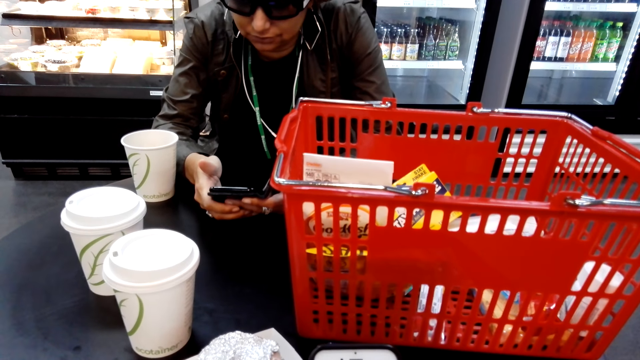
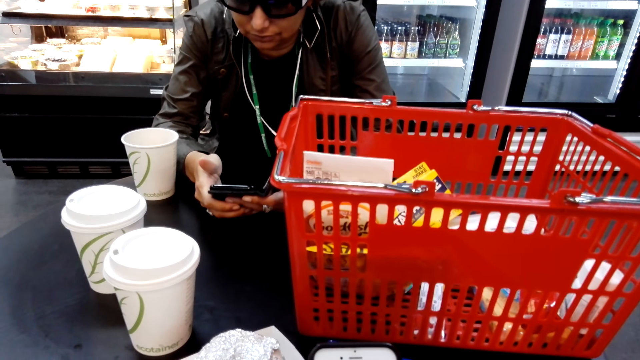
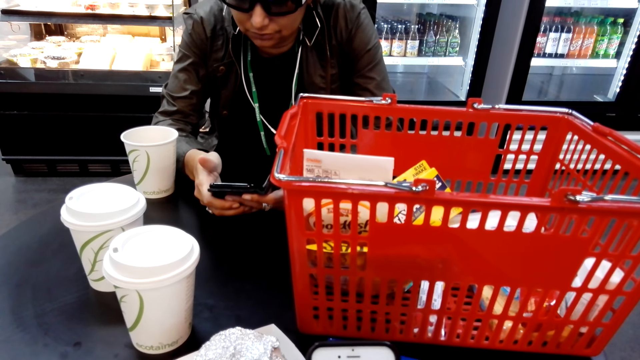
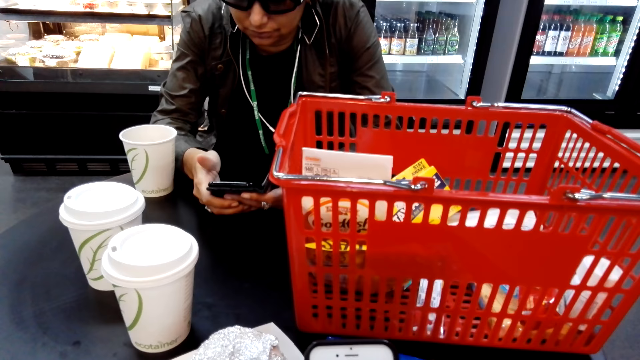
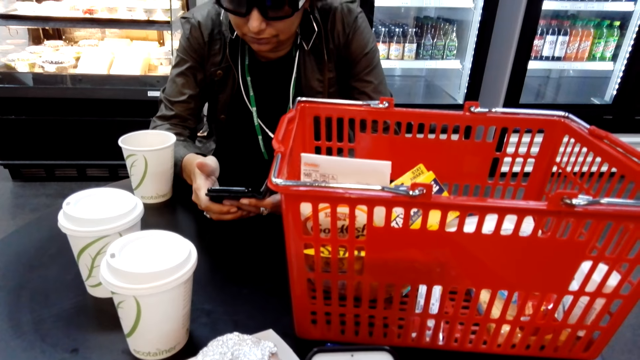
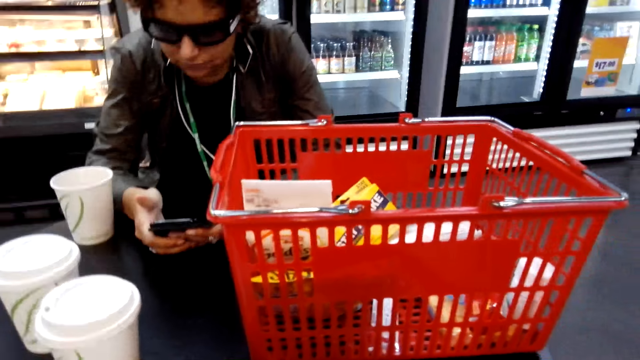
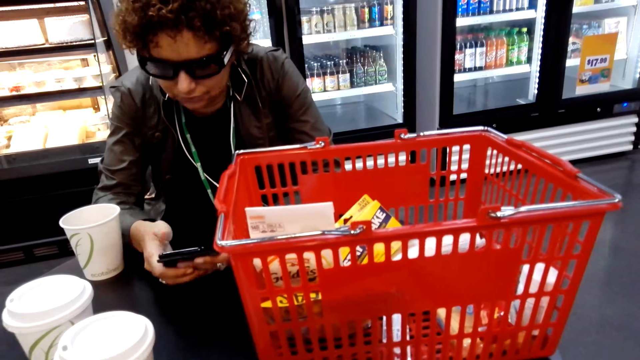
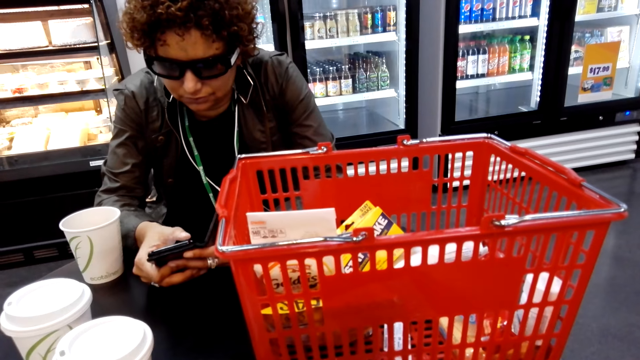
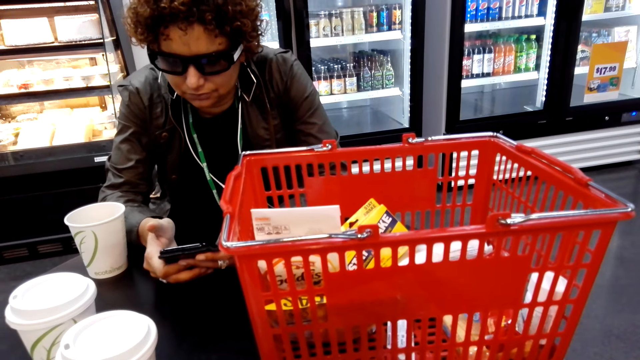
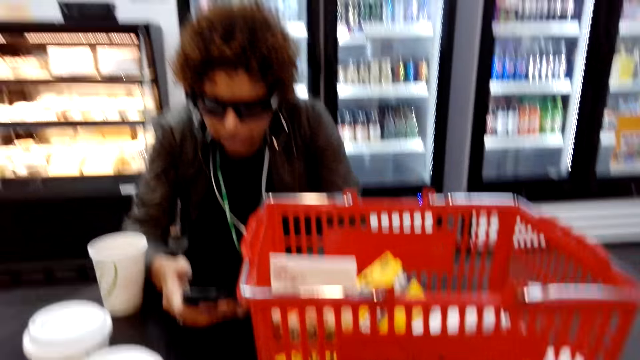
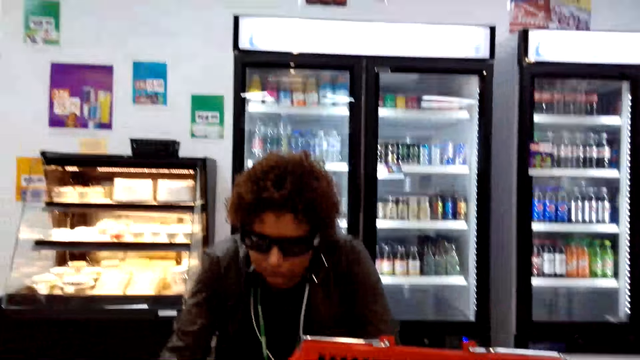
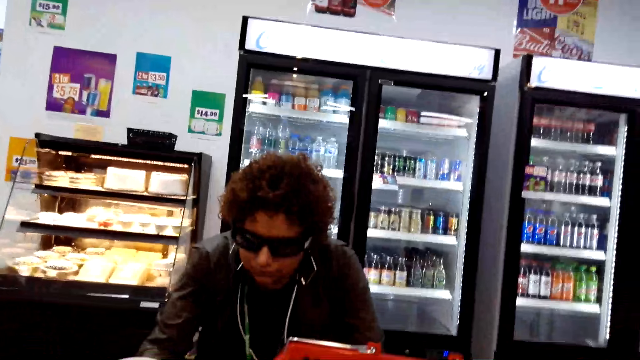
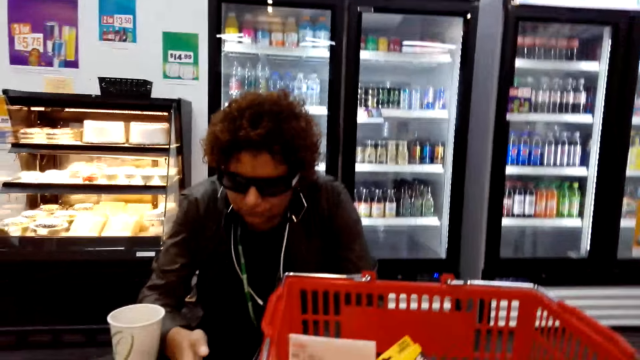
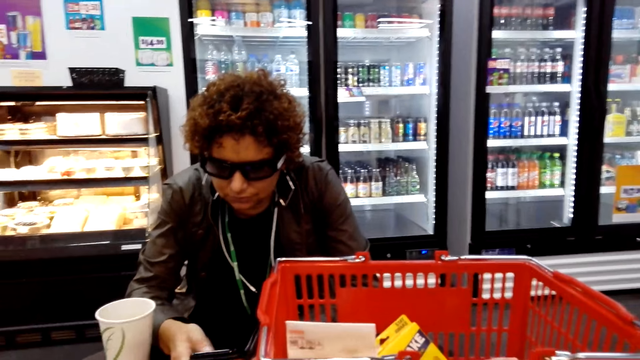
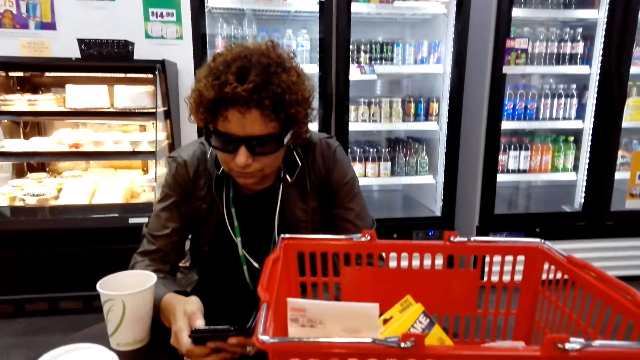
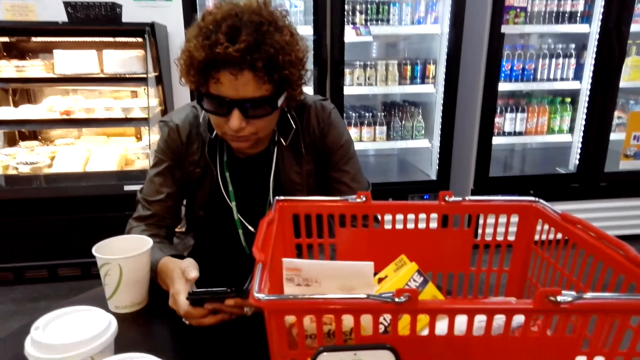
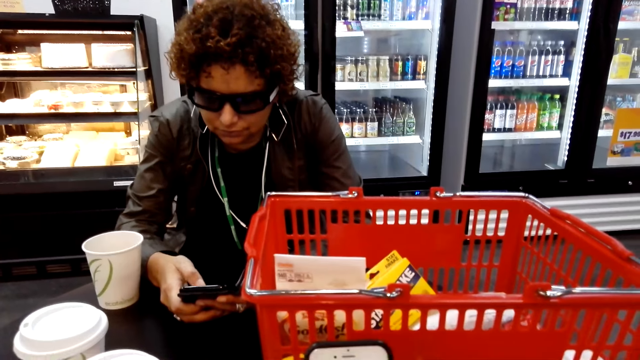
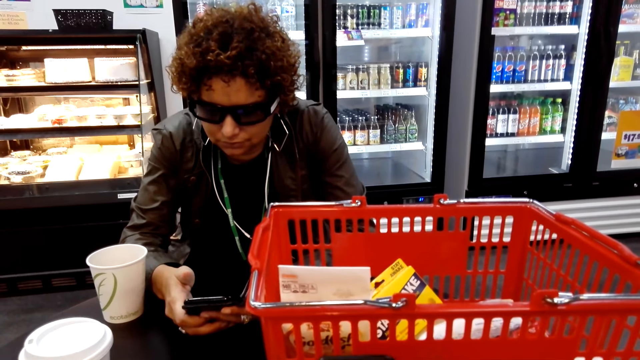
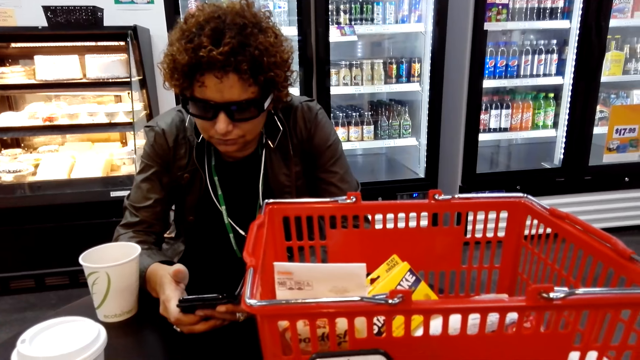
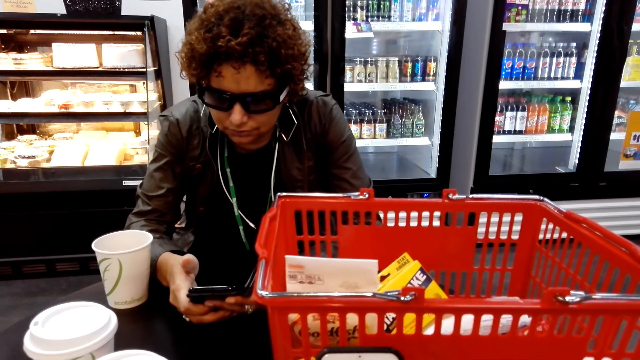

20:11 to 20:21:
The camera wearer moves her head.

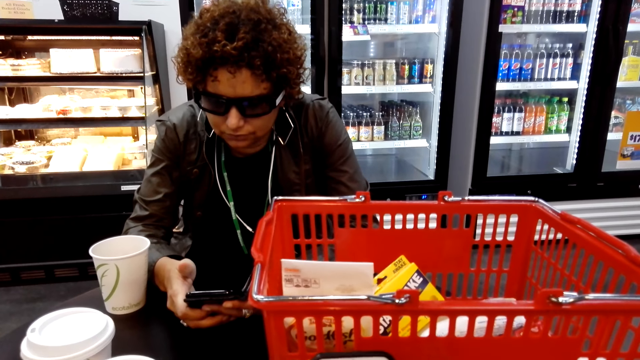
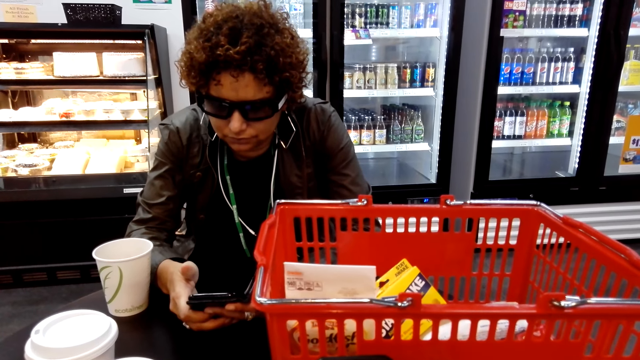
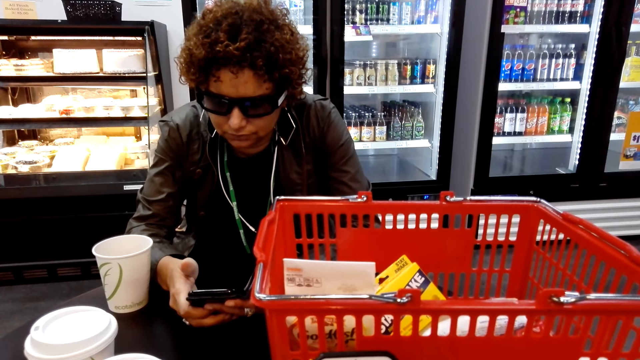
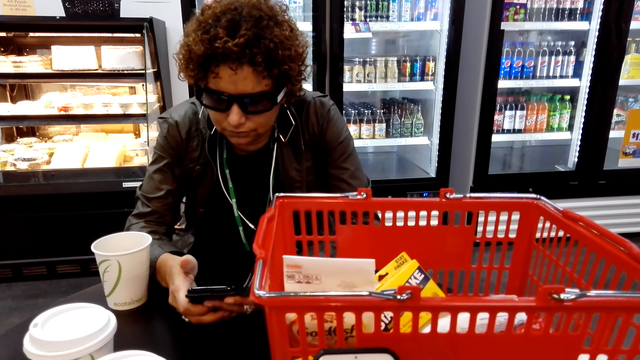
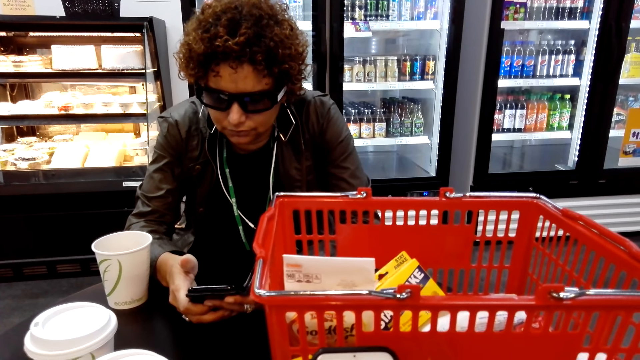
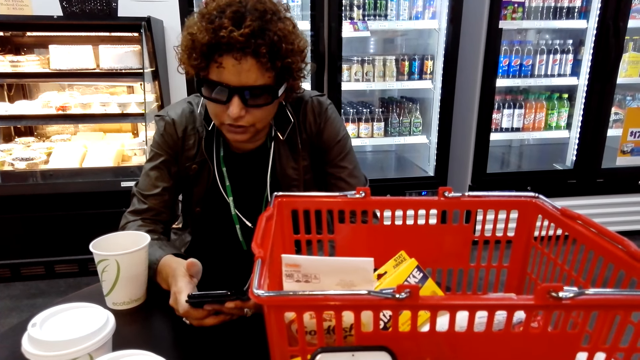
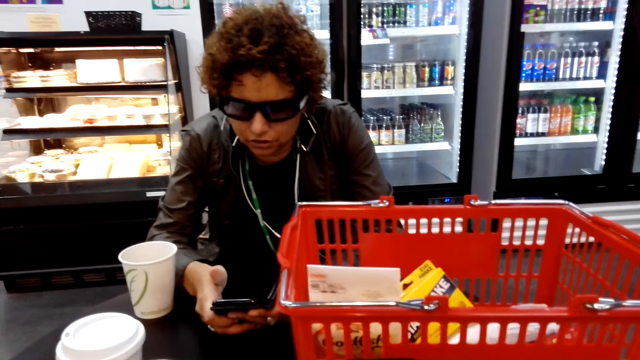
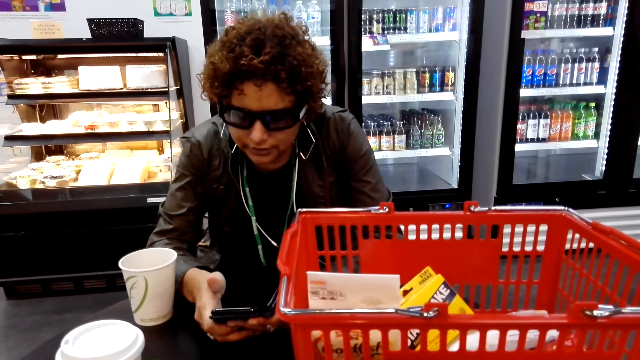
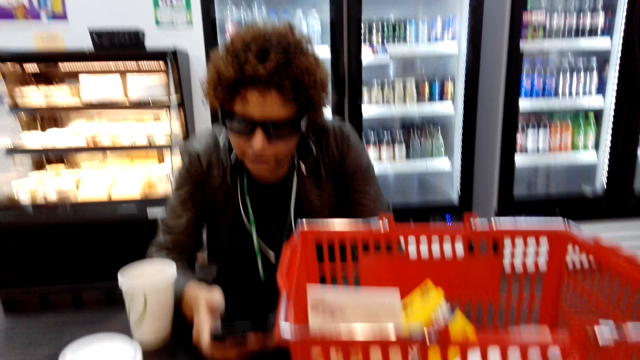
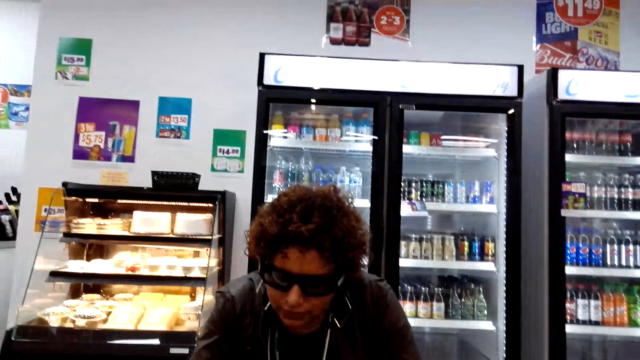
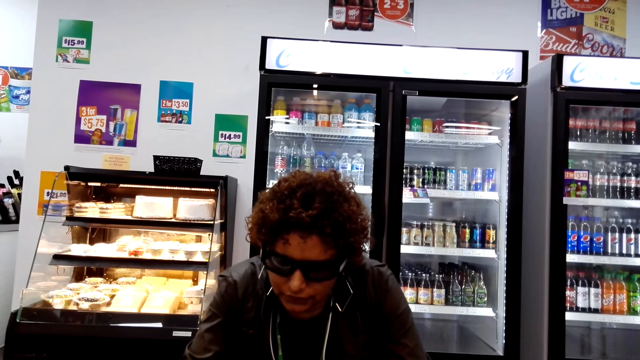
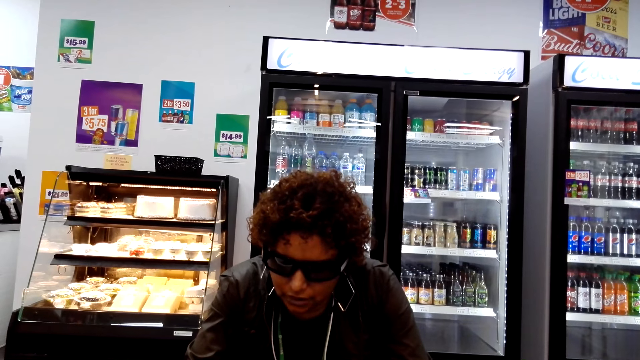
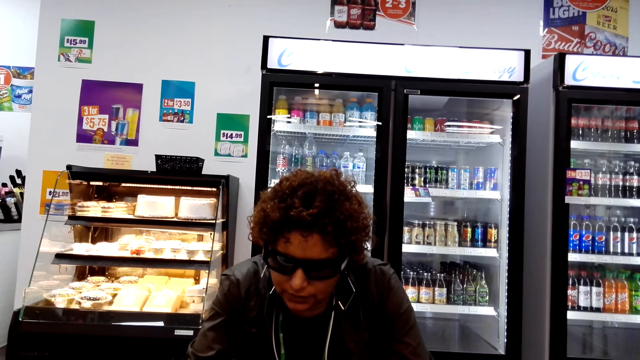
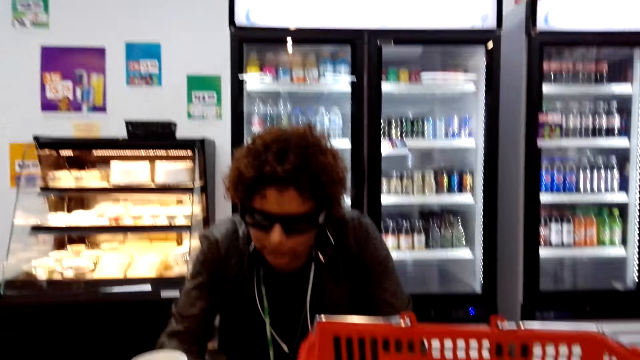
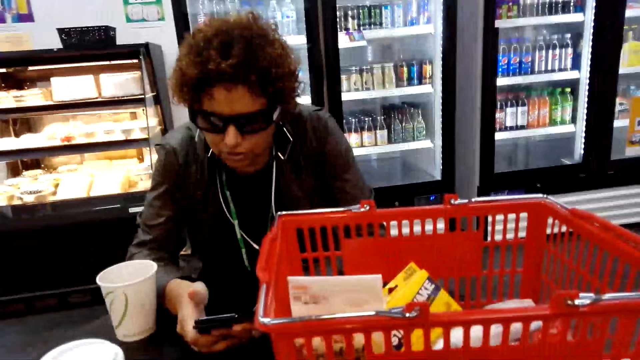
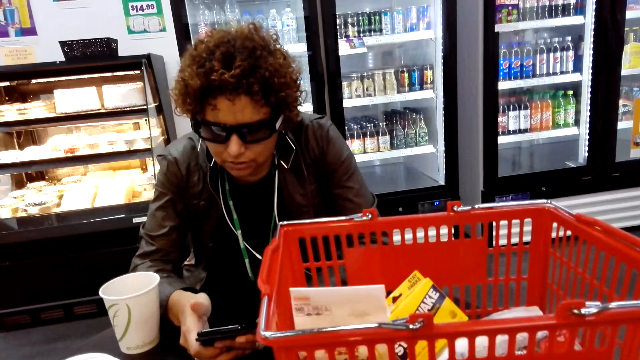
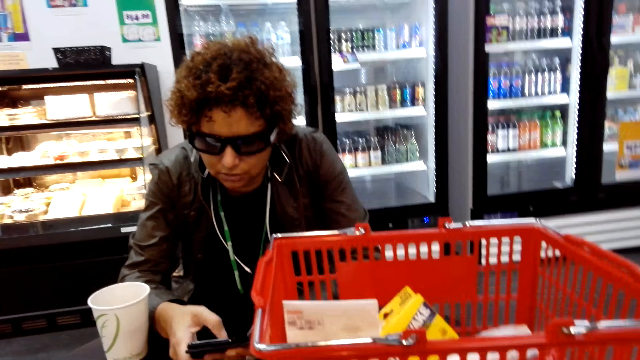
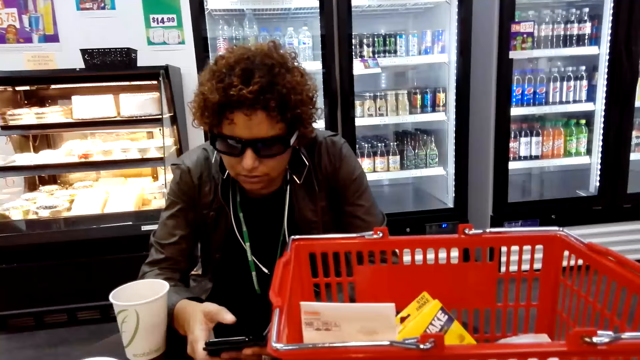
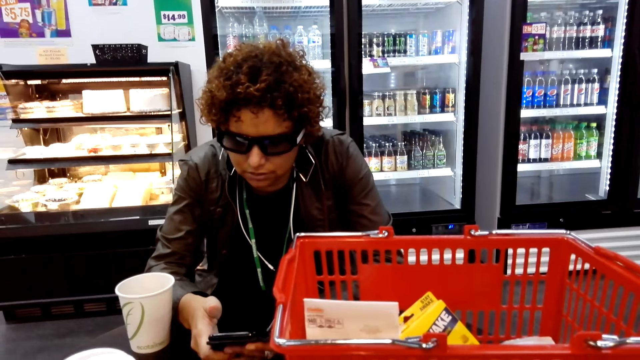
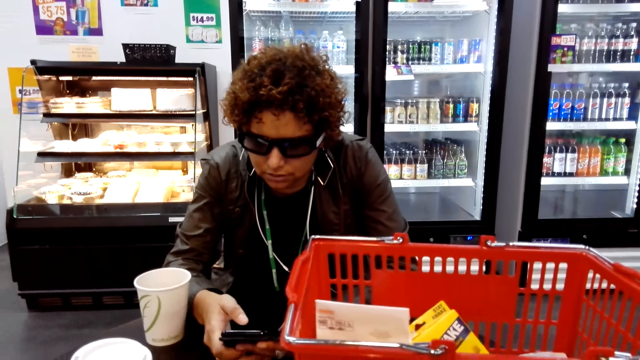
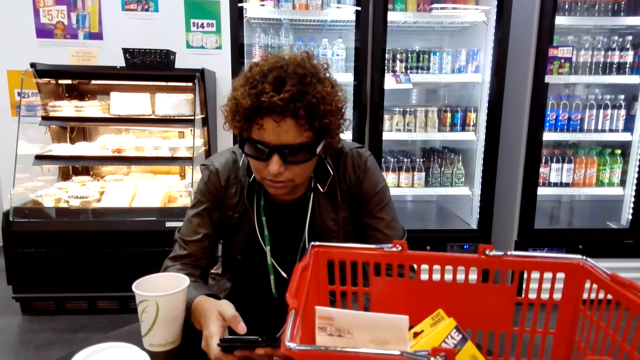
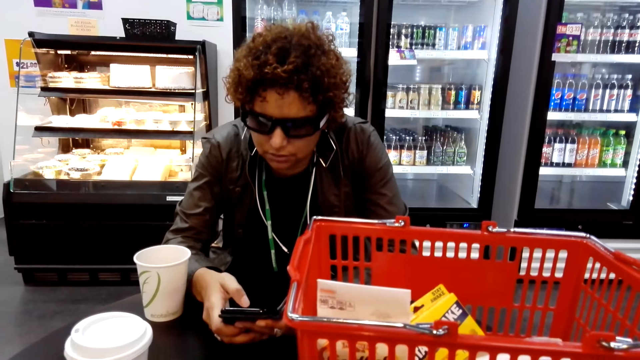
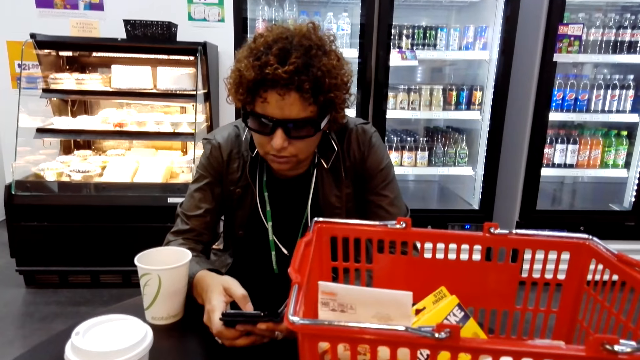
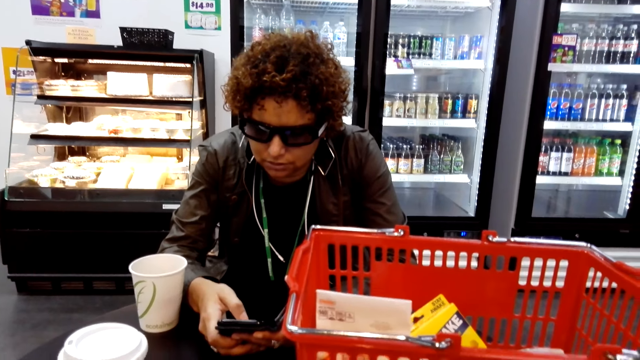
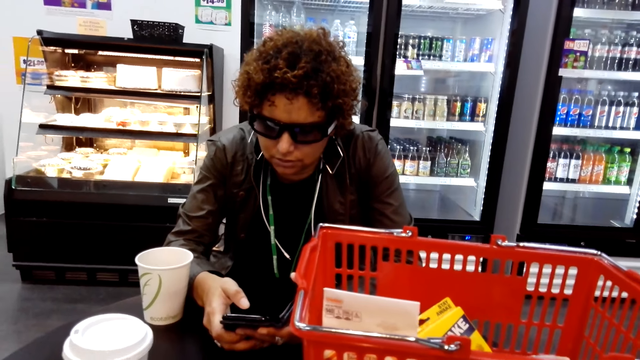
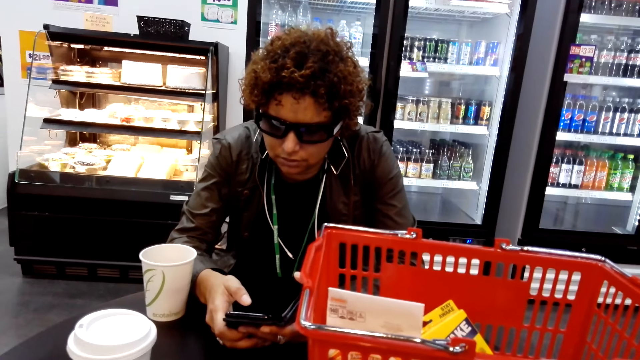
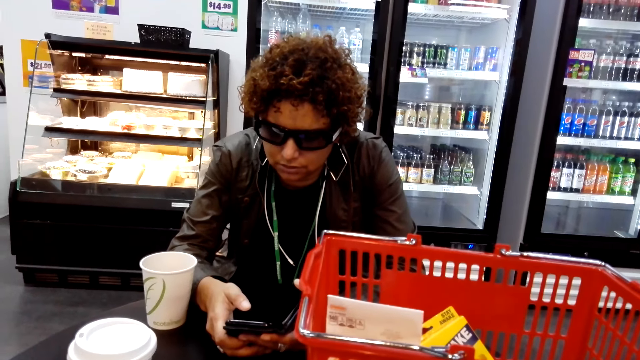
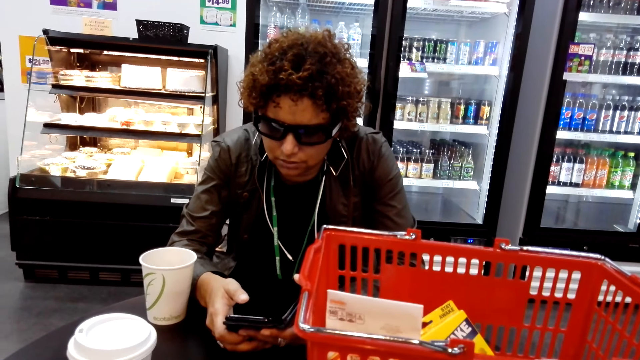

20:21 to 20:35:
A person talks to the camera wearer. The camera wearer talks to the person. They talk to the person again.
